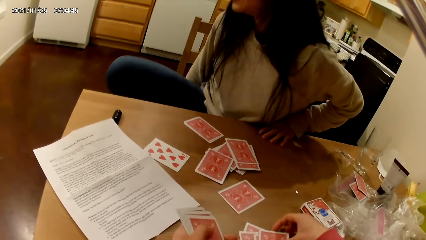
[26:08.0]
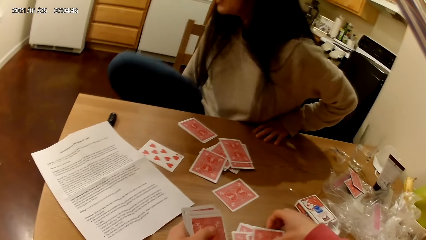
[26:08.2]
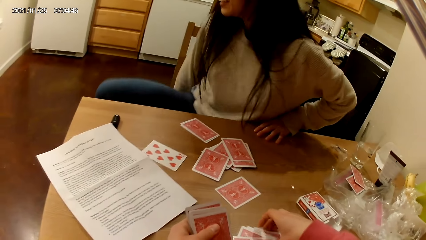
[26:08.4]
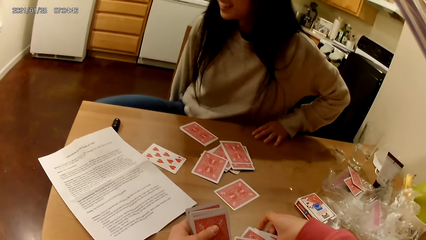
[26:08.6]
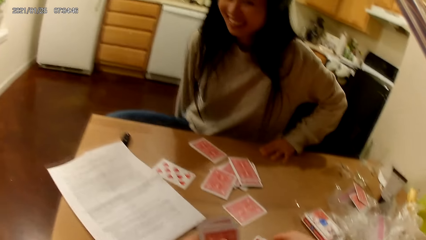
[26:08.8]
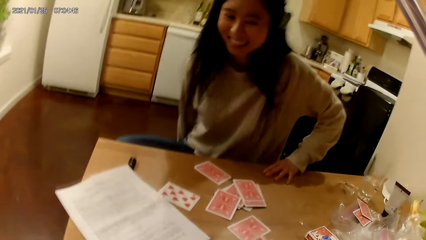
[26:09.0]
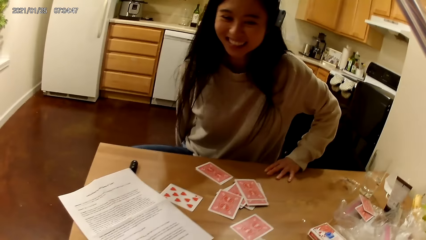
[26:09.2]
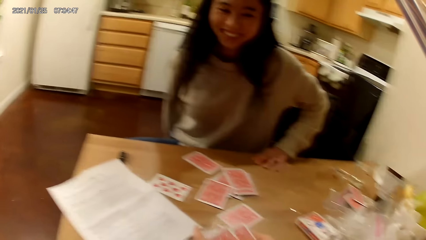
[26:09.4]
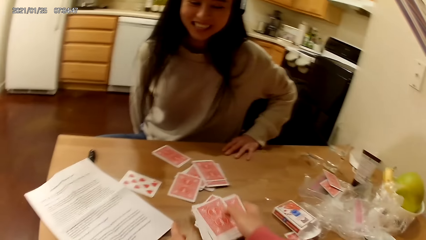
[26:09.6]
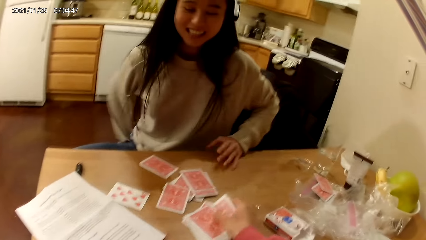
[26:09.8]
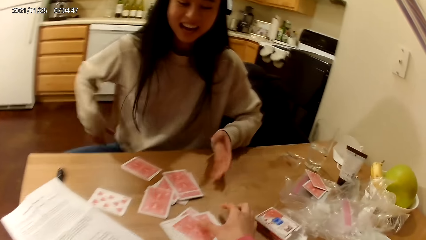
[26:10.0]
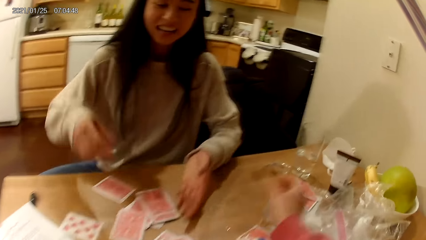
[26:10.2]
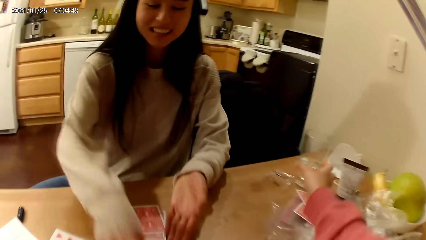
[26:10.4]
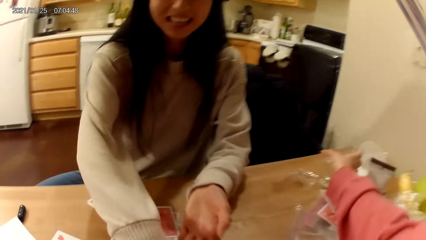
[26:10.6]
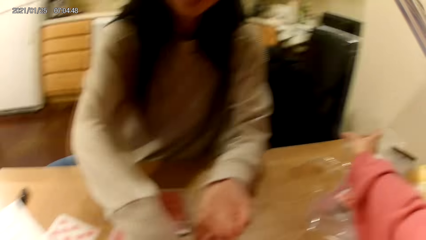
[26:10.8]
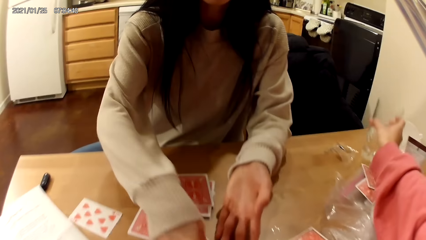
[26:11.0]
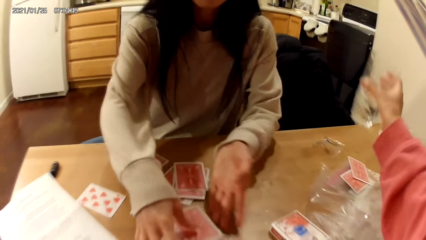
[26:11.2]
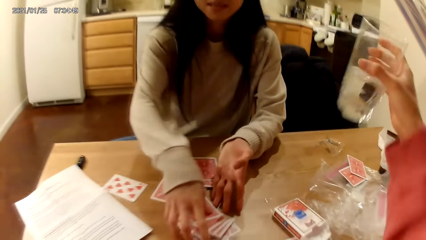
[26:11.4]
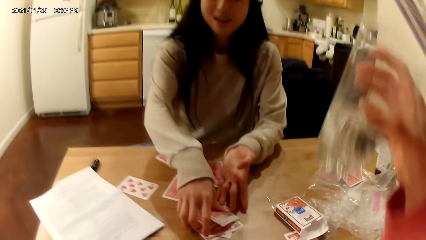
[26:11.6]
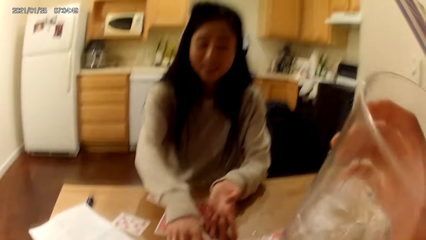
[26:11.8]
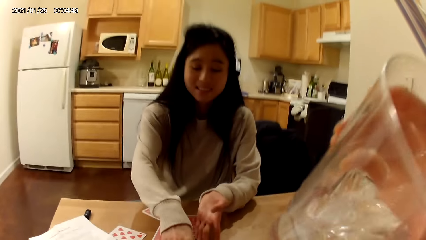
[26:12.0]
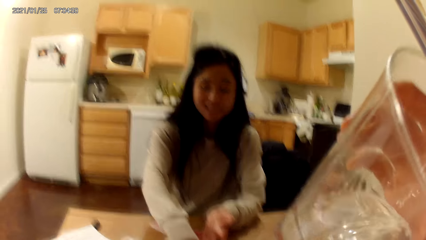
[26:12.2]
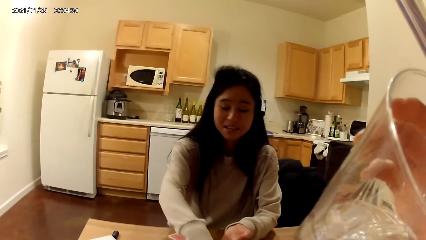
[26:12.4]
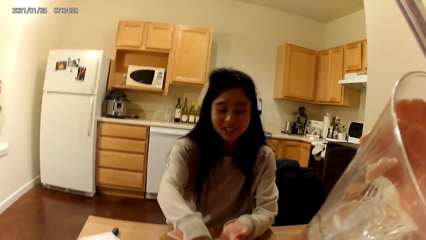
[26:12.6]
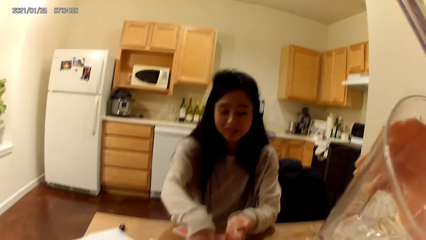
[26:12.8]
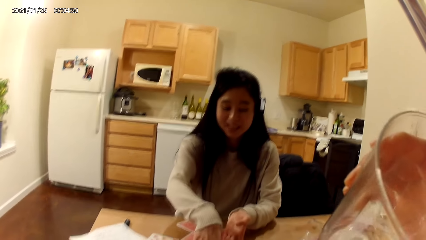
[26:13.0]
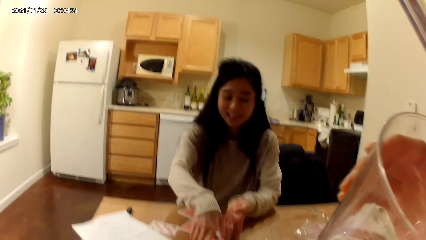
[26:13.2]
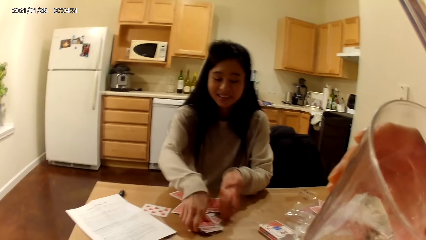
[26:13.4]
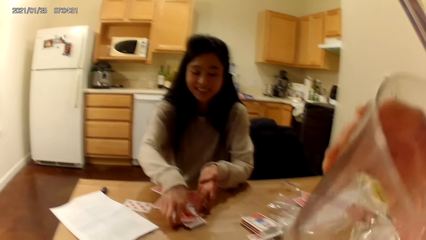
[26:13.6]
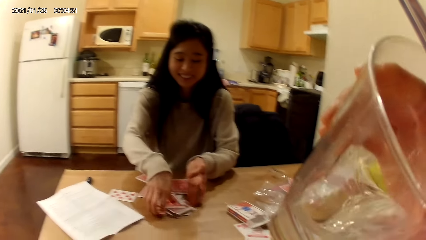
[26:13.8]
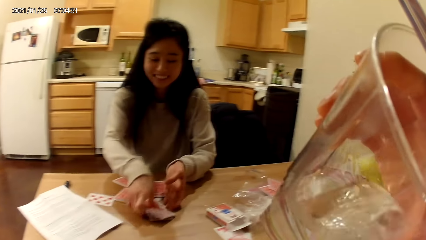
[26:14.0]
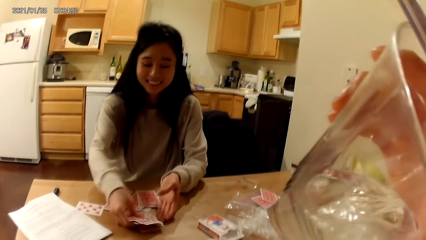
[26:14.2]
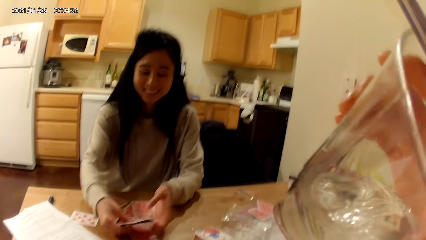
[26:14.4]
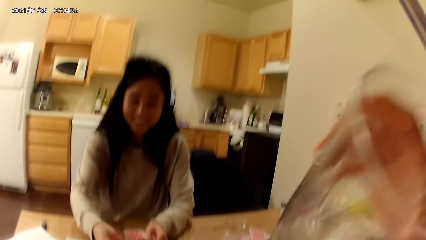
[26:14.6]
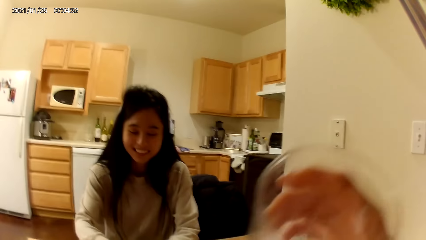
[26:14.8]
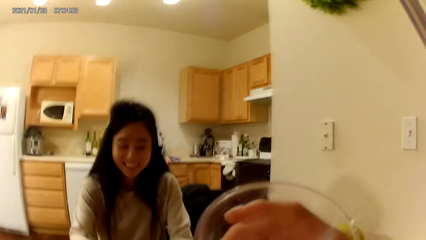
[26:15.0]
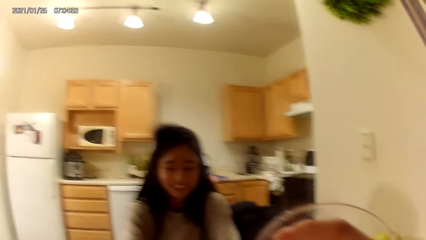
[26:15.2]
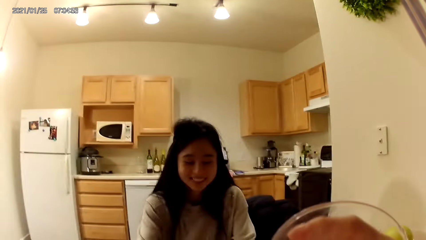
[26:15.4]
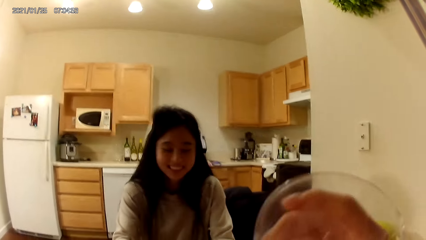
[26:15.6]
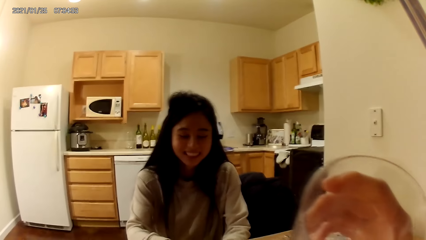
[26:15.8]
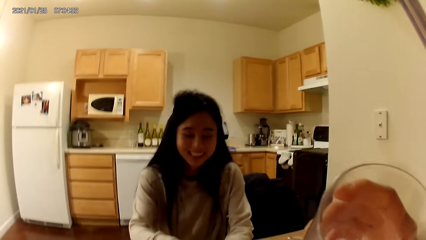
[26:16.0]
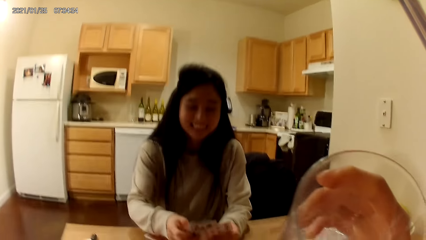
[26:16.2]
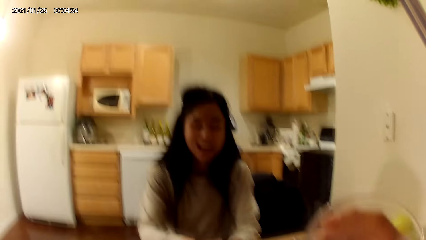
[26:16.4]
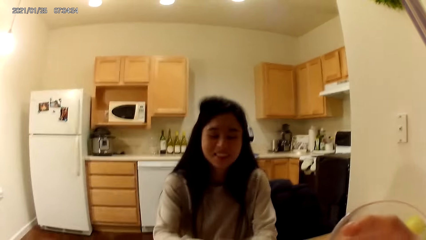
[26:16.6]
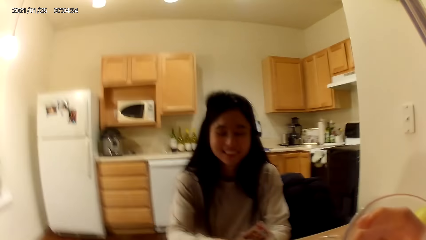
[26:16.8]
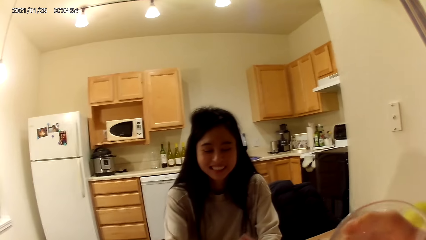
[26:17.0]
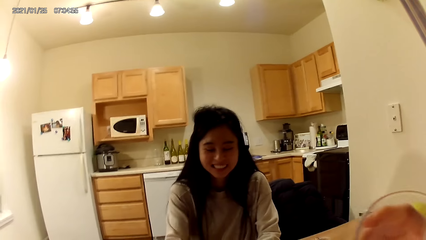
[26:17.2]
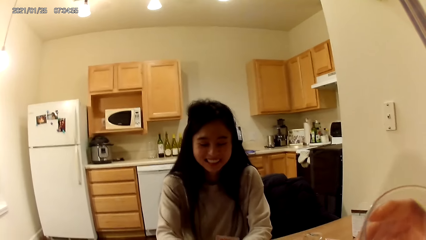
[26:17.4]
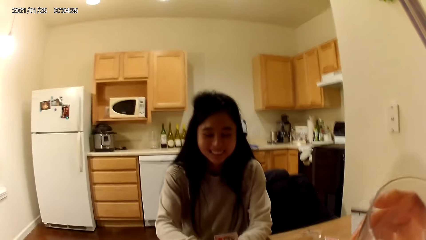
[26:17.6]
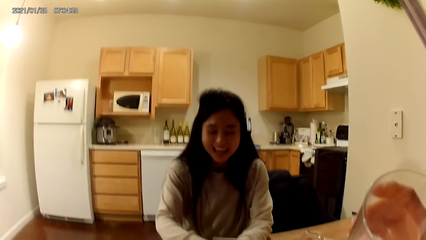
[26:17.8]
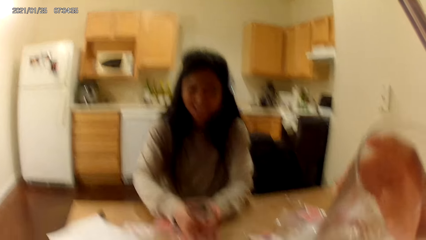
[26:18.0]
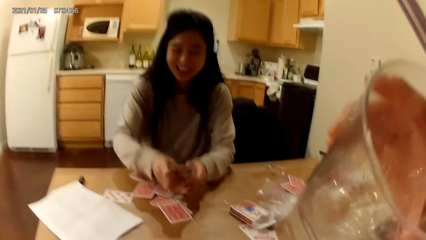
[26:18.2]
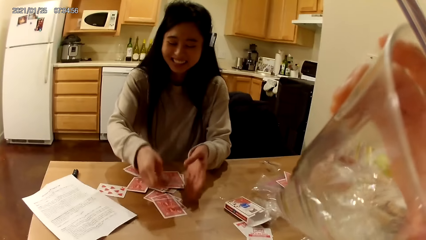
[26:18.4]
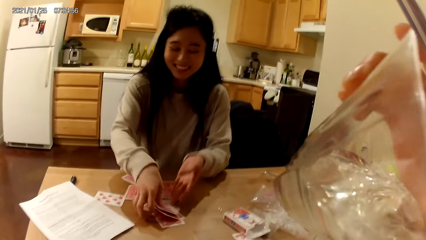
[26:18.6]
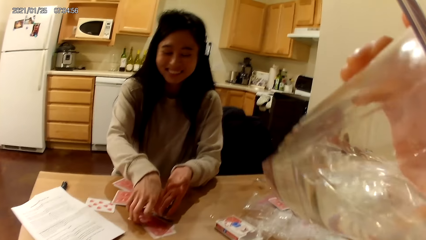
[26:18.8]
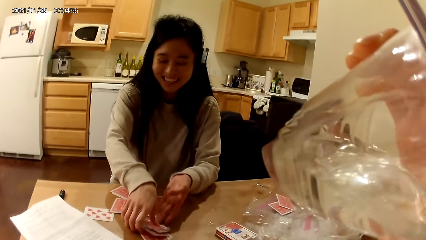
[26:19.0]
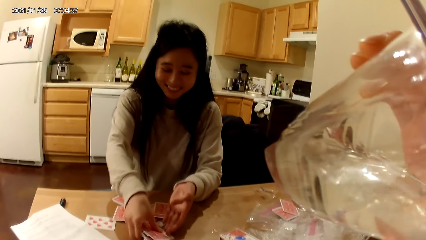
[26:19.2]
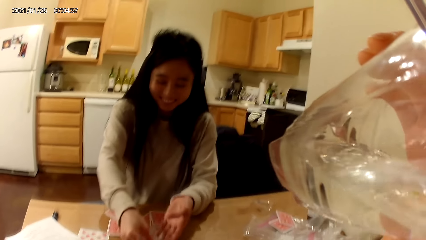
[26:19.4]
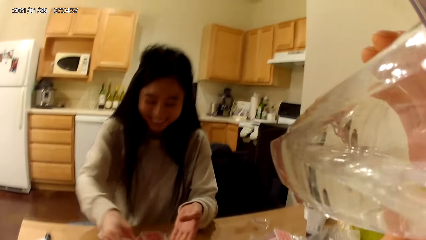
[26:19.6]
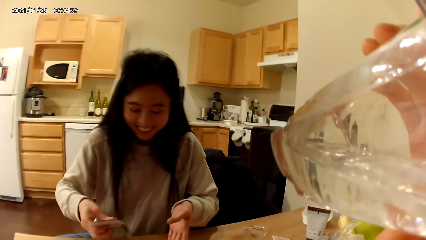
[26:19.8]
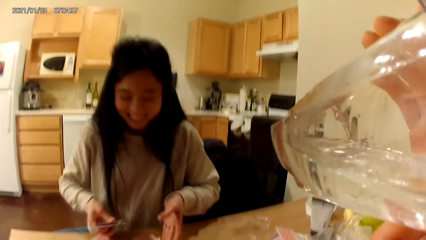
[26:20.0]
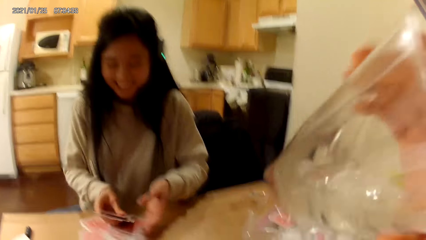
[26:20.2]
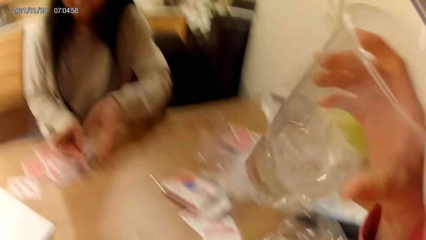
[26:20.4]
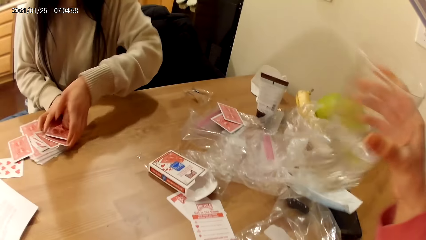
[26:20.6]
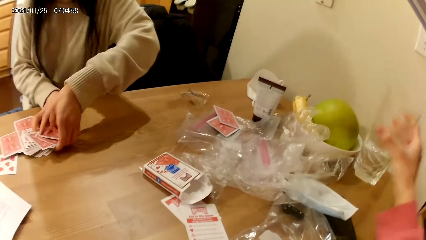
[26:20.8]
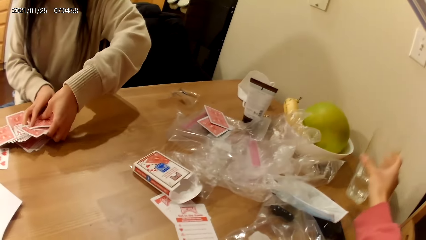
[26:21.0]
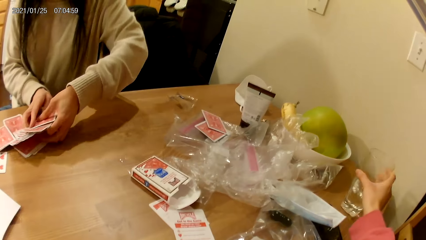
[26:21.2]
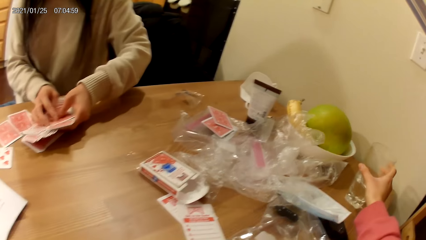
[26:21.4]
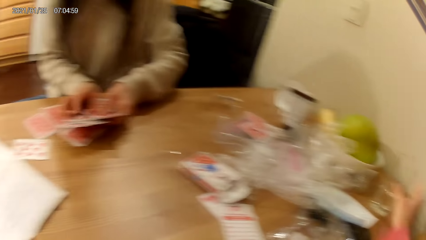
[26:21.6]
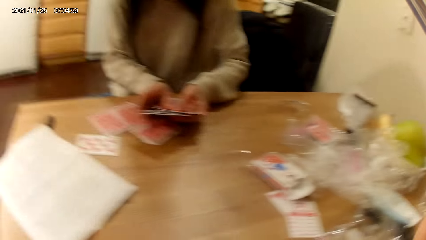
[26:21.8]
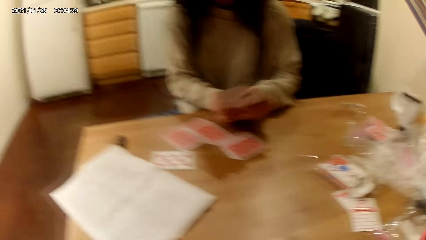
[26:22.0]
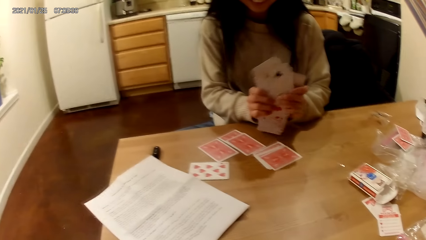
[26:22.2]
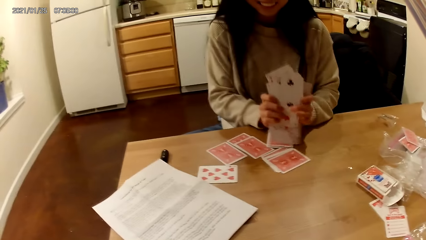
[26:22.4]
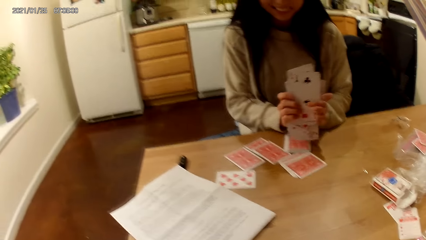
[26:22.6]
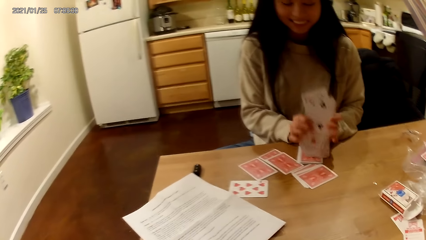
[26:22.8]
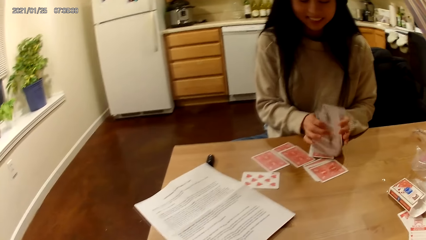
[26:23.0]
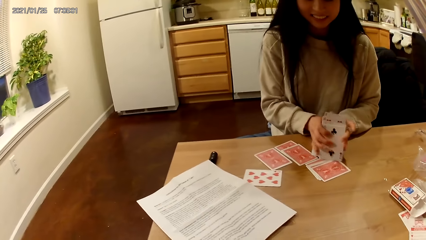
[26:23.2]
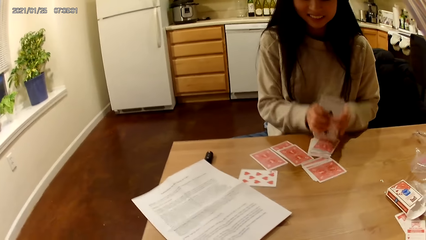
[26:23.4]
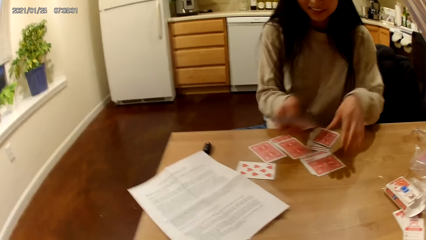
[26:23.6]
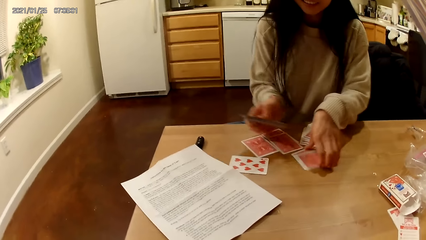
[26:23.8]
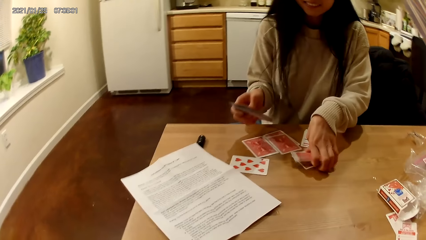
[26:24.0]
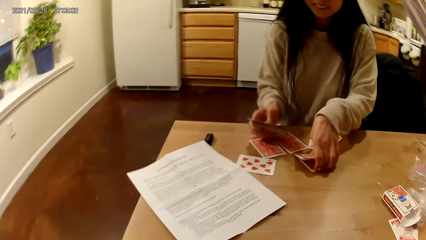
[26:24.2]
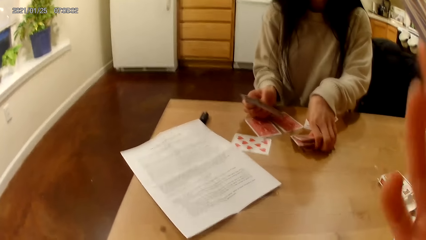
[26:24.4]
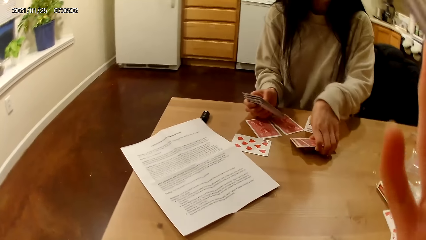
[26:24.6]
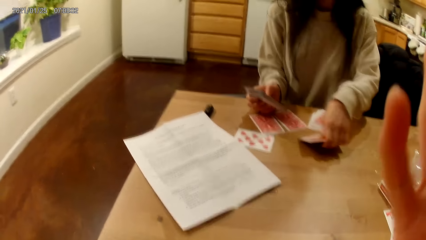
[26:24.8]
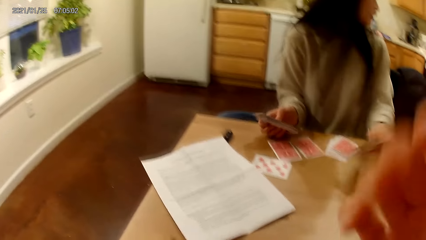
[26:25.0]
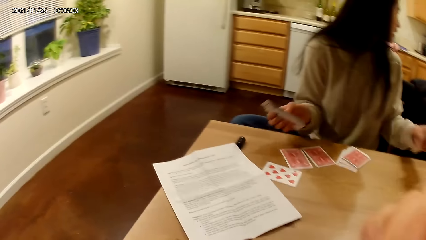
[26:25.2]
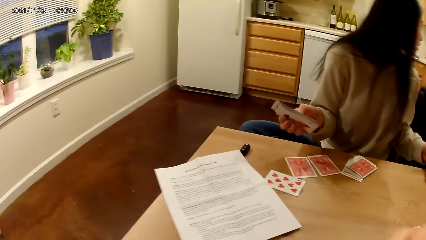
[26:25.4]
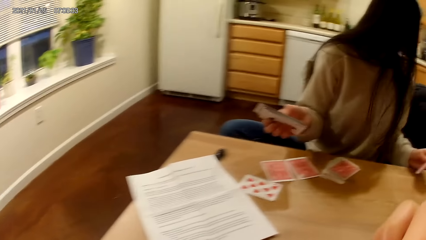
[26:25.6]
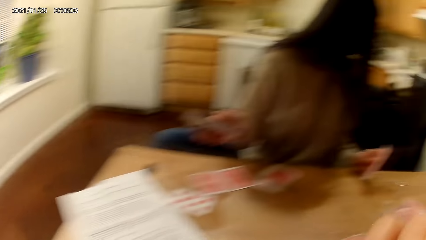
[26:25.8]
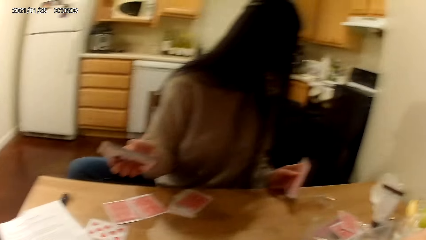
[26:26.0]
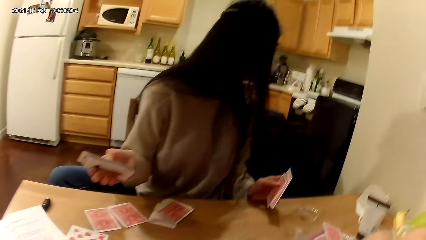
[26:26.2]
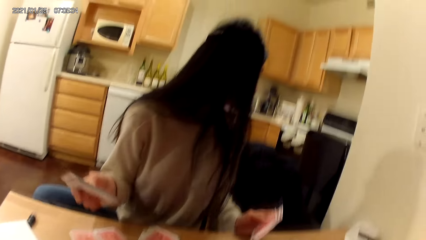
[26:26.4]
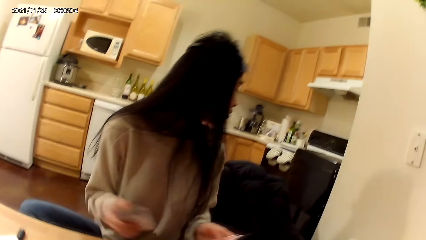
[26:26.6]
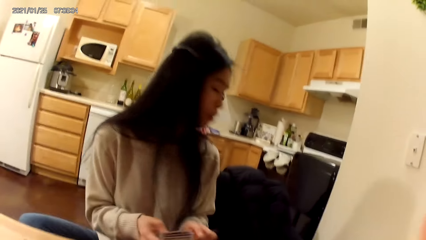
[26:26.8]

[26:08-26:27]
The woman moves her body on a chair. The camera wearer places the cards on the dining table with her right hand. The woman gathers cards from the dining table with her hands. The camera wearer picks up a cup or glass from the dining table. She drinks the content in the cup. She drinks water with the glass. The woman picks playing cards on the table with her hands. The camera wearer places the cup on the dining table with her right hand. She moves a hand. The woman picks playing cards on the table with a hand.
